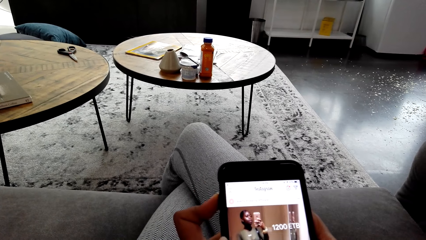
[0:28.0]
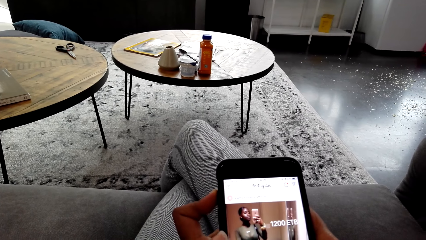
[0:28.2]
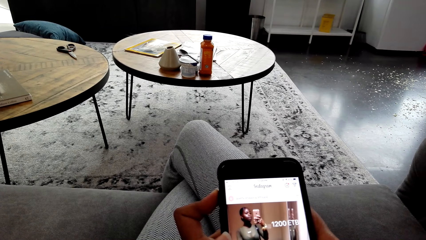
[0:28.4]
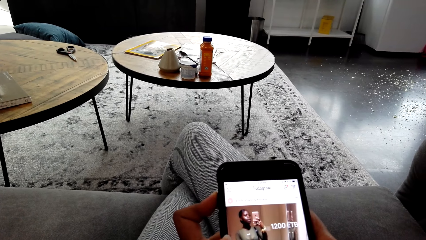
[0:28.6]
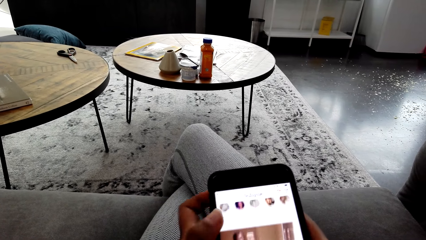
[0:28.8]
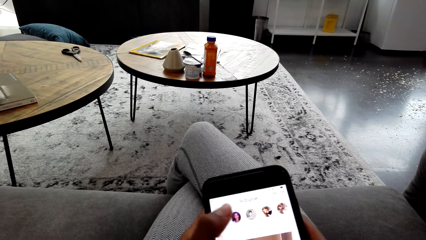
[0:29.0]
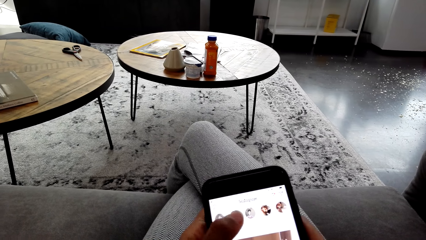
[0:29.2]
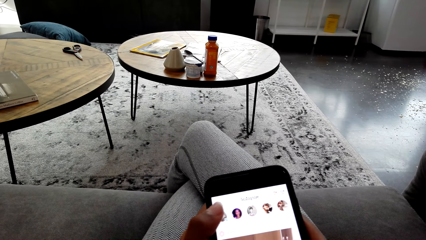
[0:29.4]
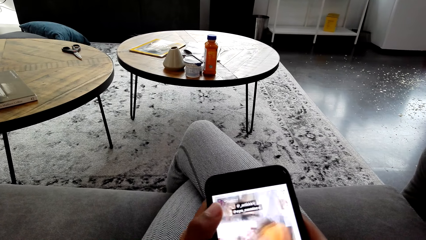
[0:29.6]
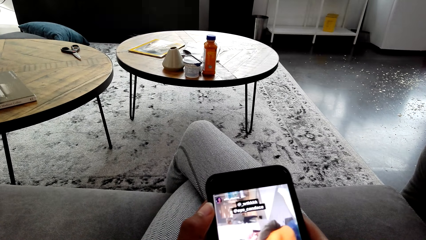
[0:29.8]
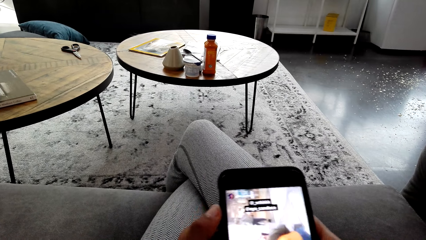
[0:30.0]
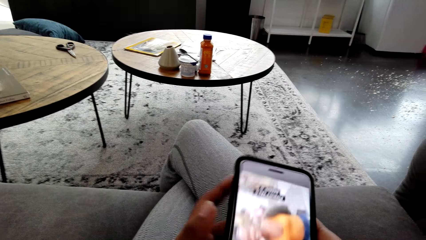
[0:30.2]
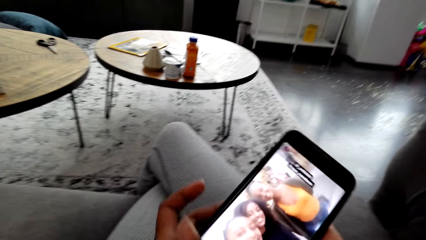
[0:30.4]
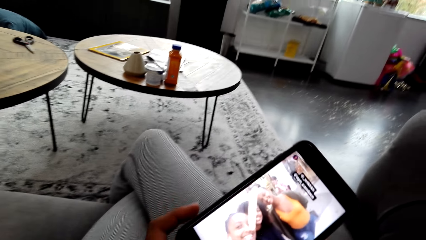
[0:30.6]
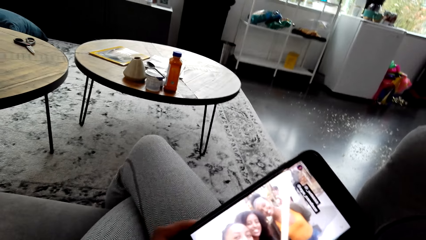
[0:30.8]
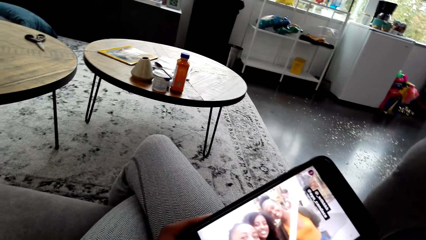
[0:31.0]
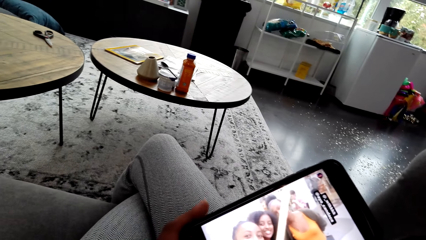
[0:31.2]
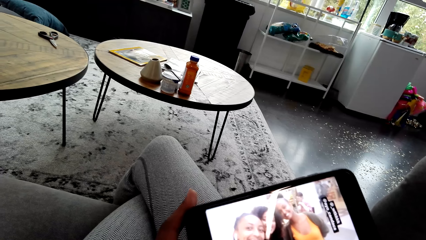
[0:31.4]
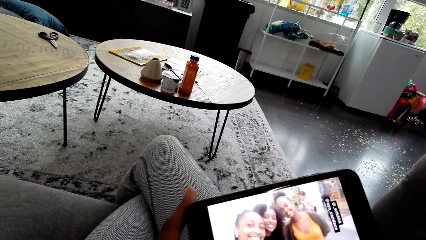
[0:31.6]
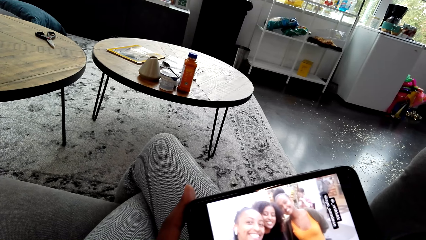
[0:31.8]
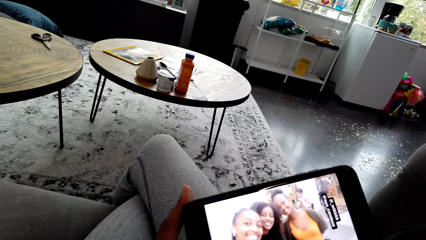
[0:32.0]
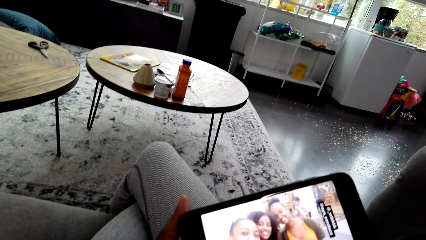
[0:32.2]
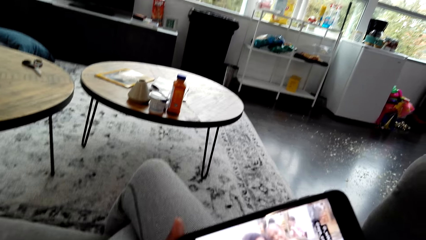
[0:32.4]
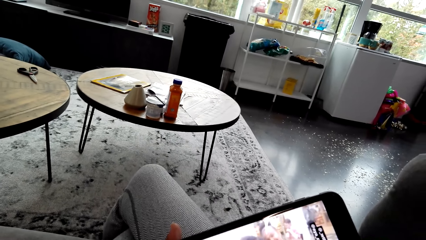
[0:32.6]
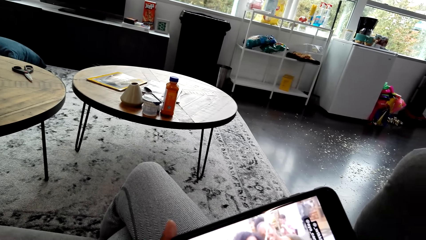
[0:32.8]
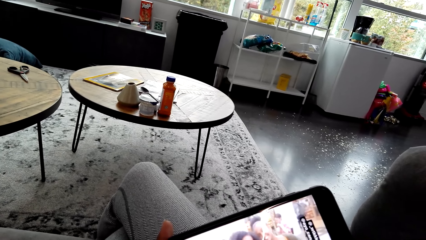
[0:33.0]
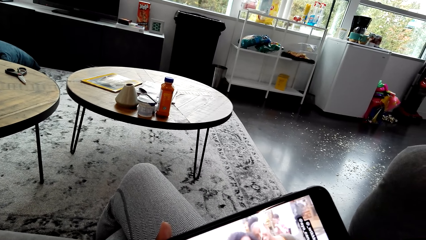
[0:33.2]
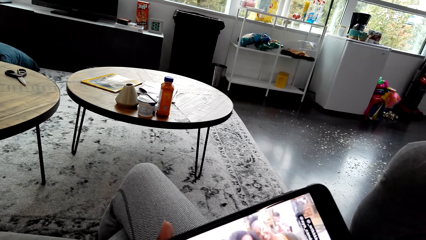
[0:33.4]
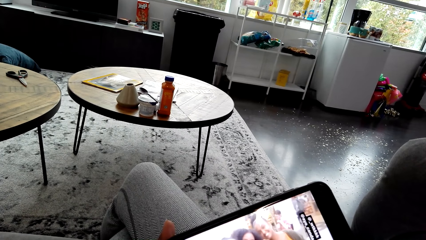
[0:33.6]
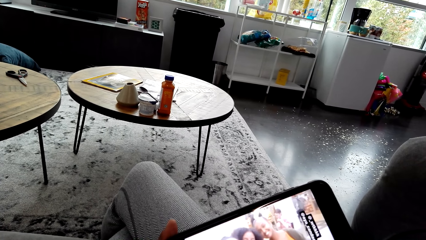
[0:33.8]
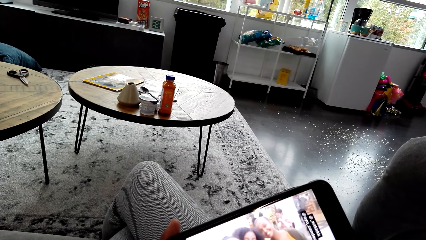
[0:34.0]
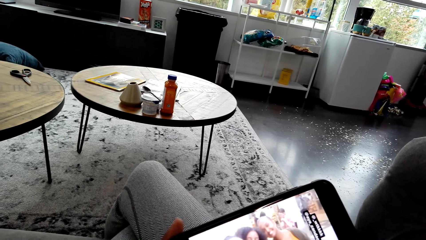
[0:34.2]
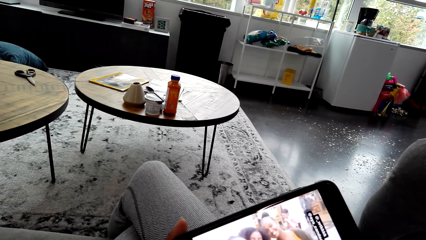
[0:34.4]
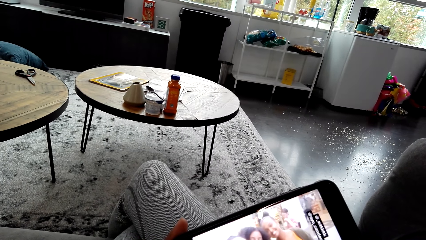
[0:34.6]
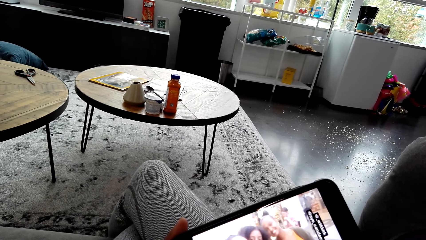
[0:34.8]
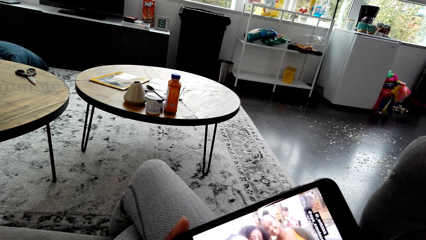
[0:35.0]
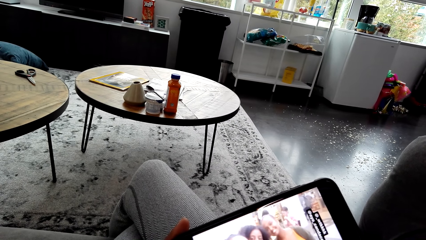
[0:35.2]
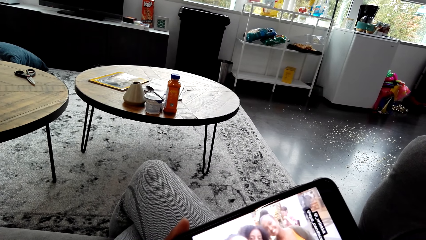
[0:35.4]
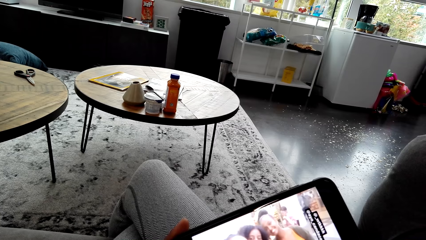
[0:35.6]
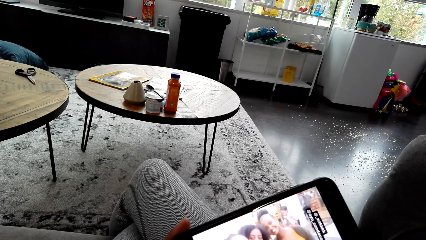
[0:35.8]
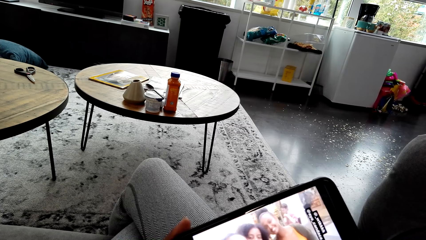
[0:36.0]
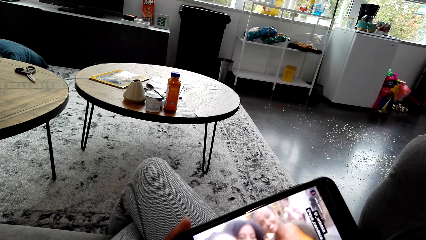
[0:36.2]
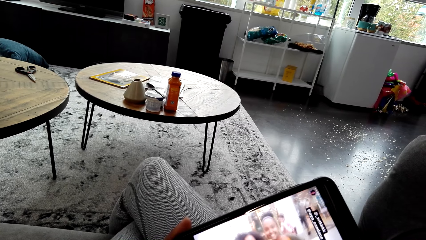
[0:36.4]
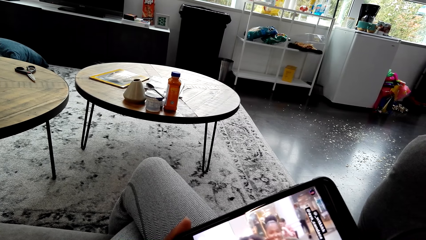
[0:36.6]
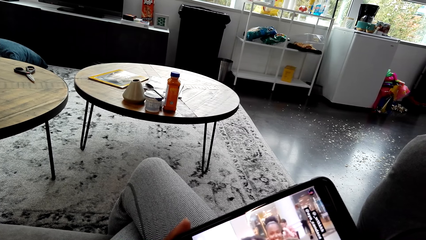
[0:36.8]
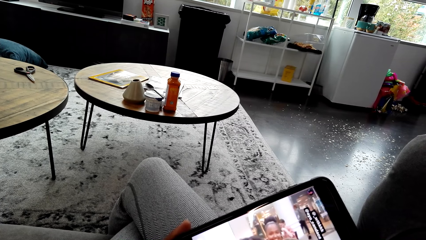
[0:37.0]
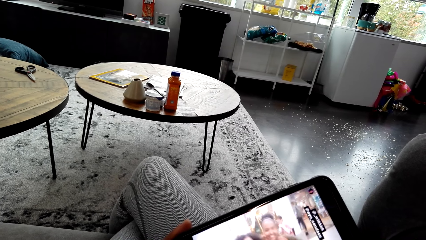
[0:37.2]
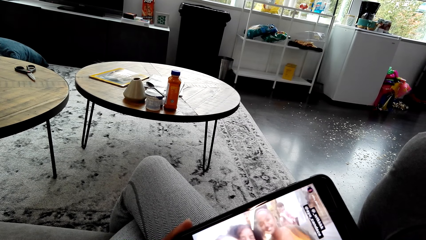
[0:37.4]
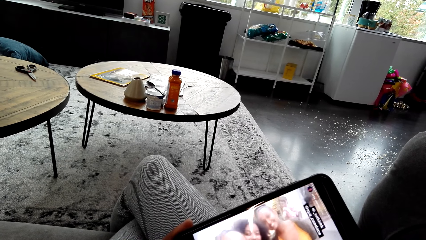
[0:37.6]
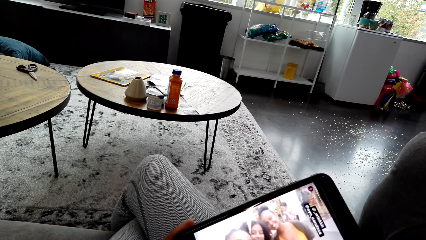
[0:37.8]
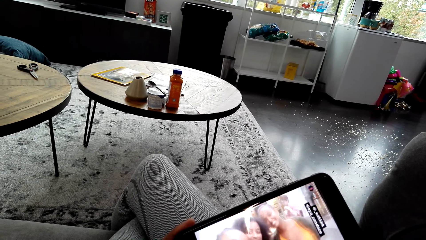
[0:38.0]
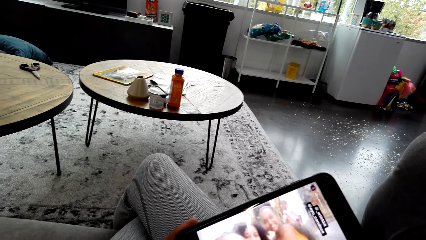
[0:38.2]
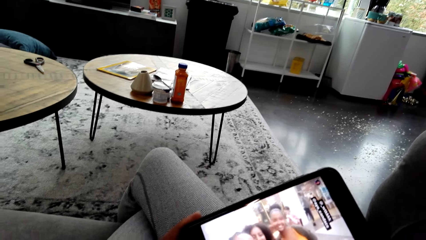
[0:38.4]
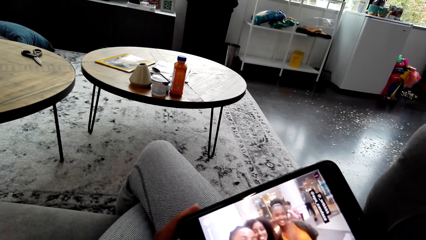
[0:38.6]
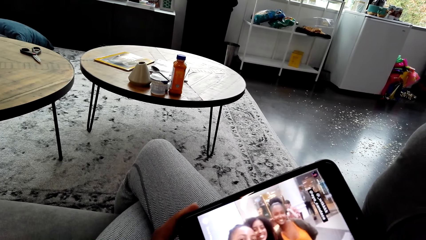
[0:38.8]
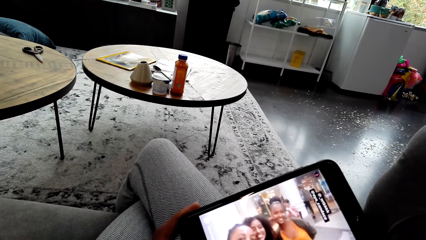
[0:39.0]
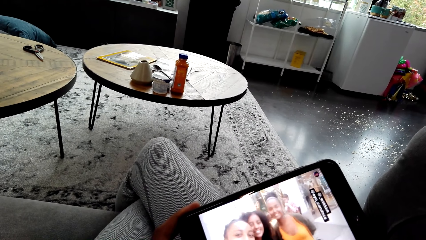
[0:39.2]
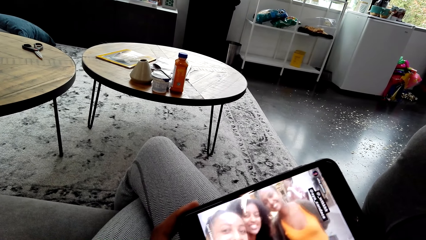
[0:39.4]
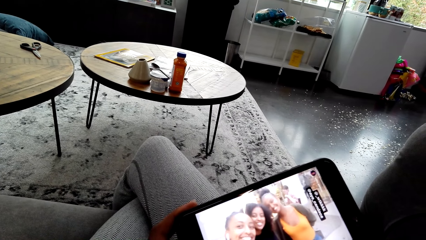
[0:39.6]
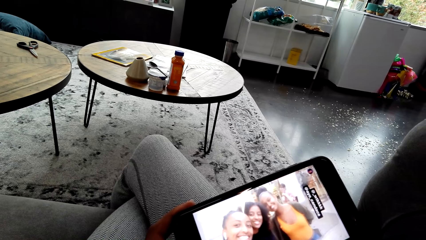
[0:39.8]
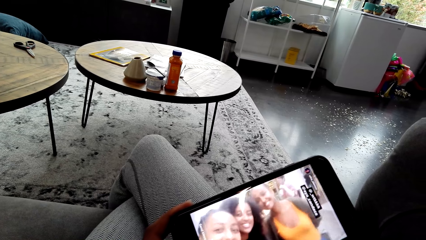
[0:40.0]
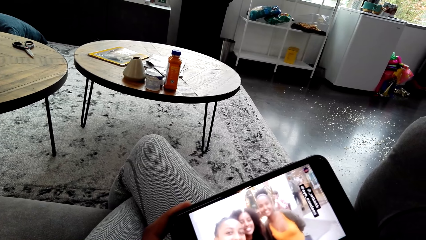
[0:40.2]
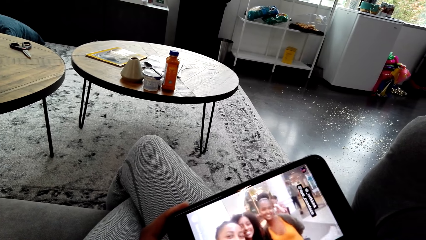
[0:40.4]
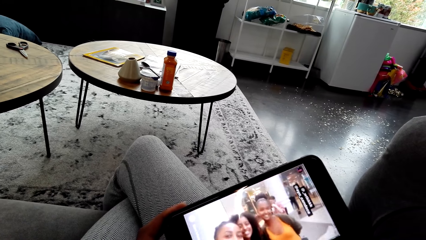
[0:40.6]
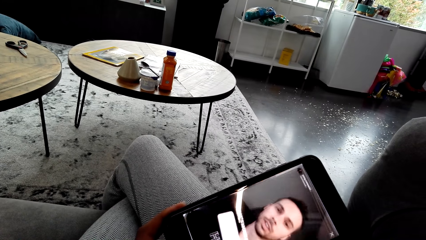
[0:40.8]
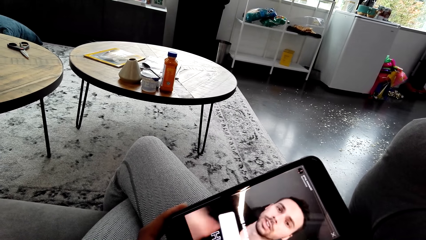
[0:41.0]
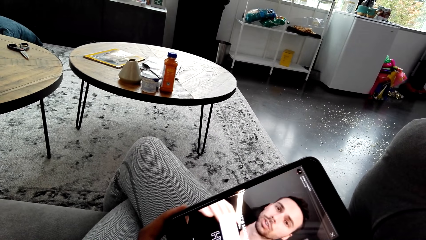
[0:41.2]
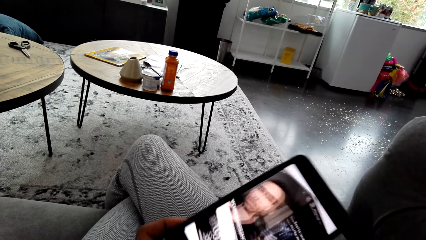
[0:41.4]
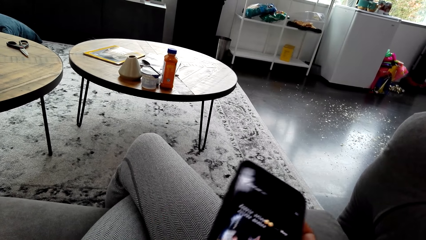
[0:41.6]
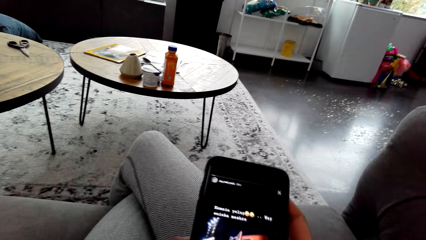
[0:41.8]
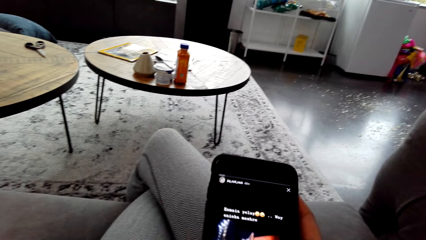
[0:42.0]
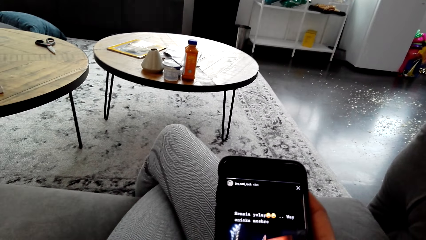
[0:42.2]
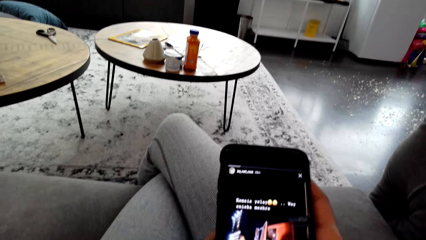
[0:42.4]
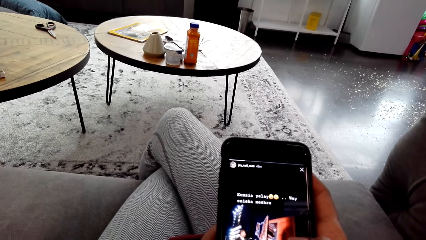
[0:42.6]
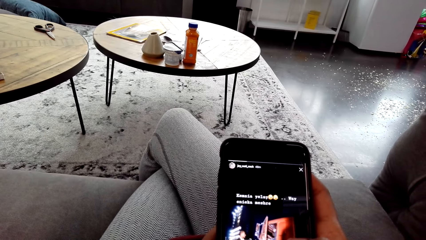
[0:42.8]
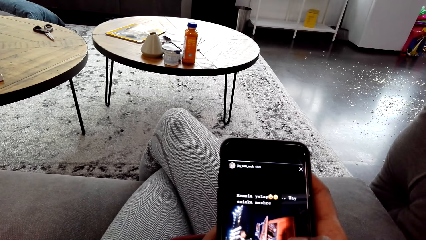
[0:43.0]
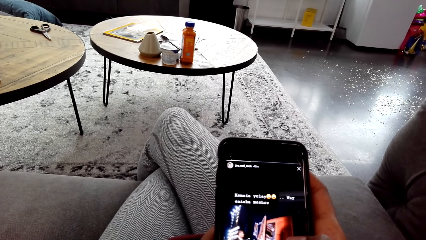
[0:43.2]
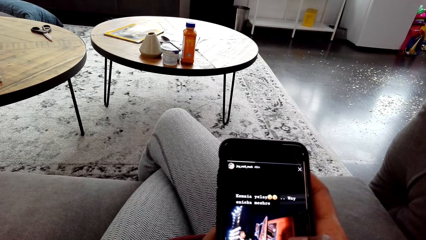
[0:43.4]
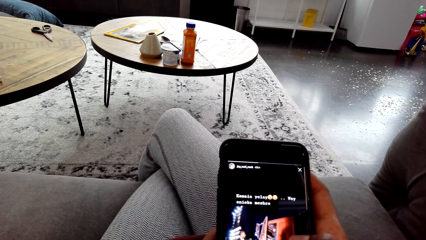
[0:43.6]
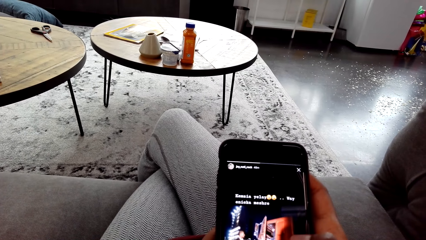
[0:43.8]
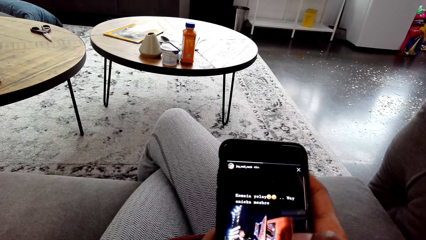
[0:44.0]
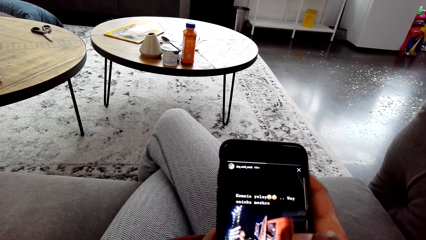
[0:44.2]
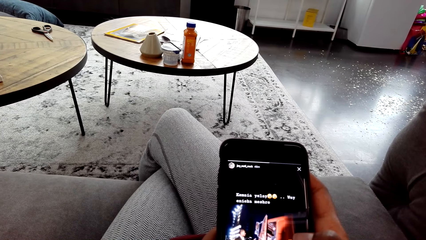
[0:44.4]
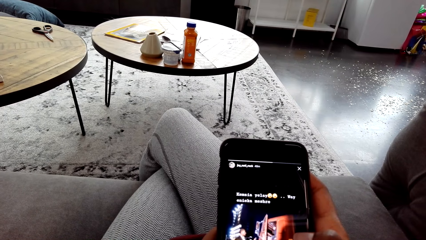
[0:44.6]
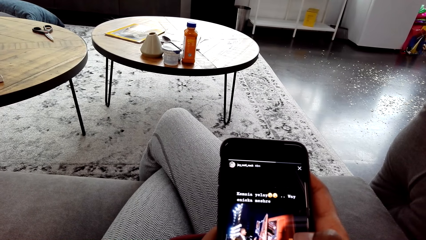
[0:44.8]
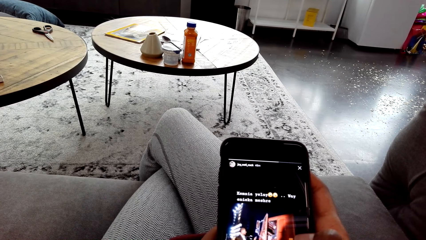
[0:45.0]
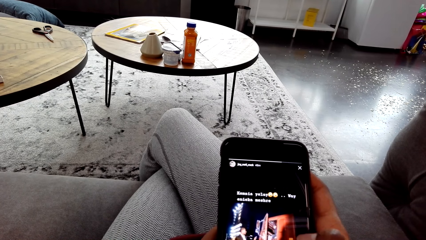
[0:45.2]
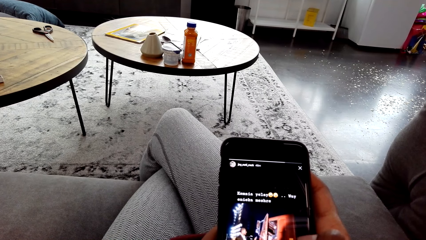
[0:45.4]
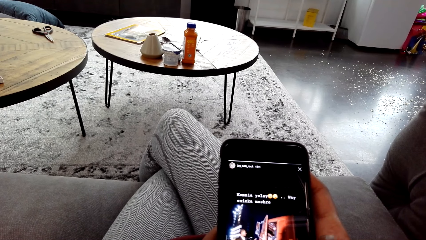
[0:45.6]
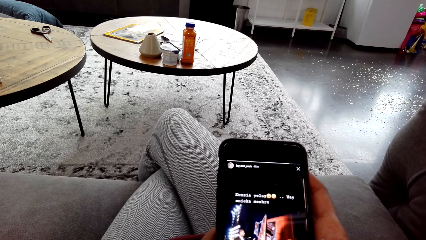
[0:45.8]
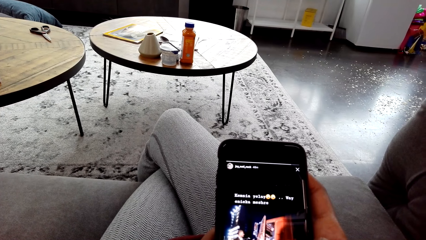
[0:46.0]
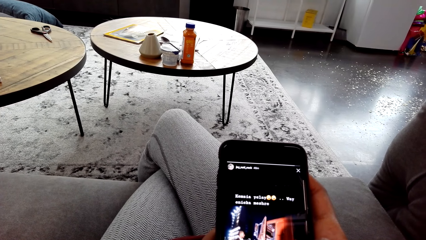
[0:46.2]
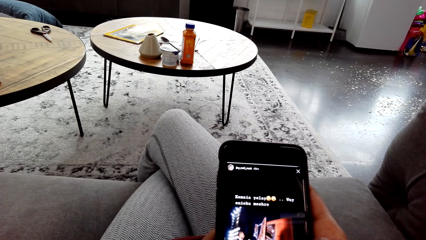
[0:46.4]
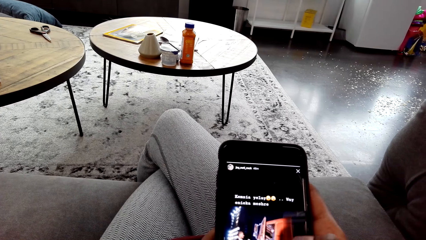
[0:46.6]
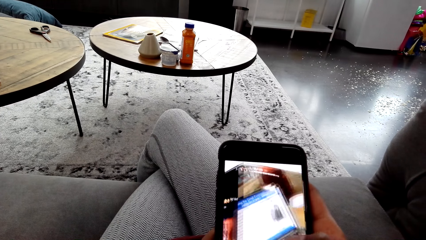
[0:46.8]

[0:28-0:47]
The camera wearer presses her phone. They stare at the phone. They tilt the phone. They stare at the phone.
